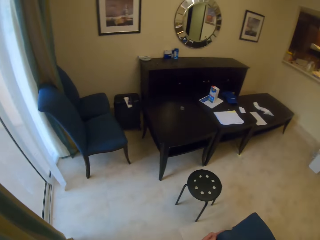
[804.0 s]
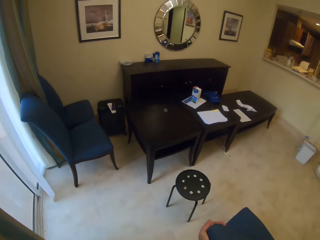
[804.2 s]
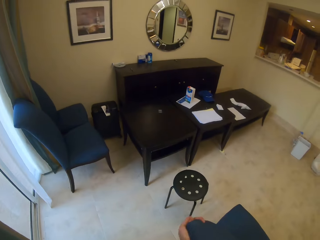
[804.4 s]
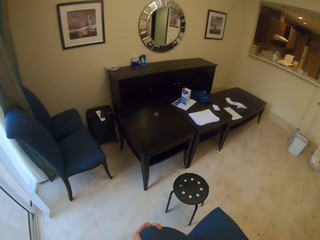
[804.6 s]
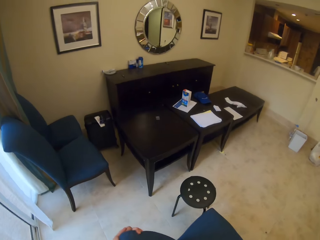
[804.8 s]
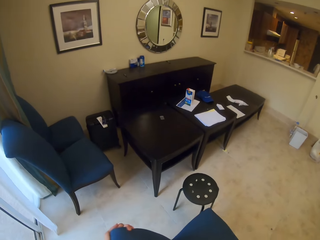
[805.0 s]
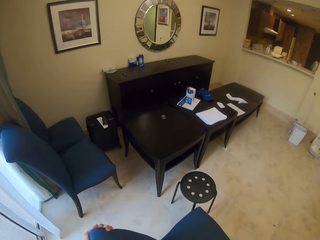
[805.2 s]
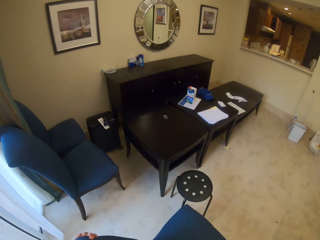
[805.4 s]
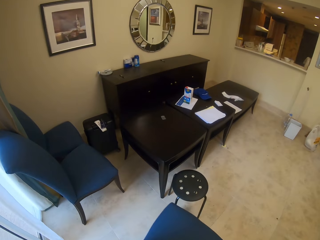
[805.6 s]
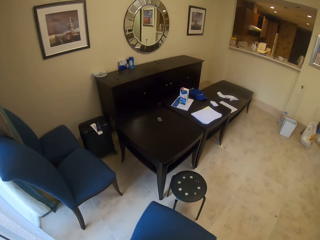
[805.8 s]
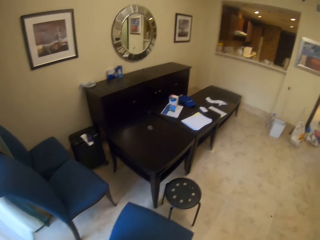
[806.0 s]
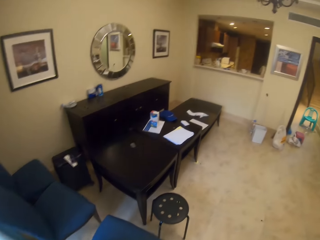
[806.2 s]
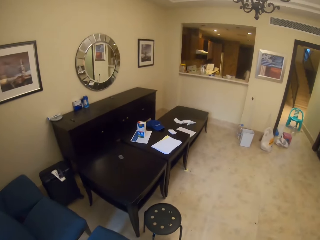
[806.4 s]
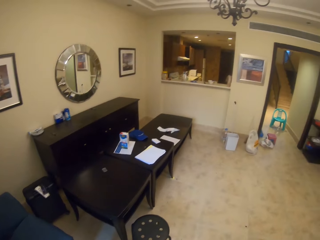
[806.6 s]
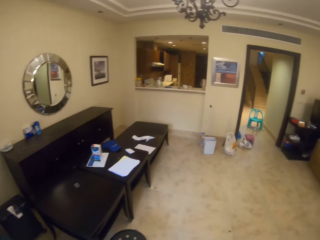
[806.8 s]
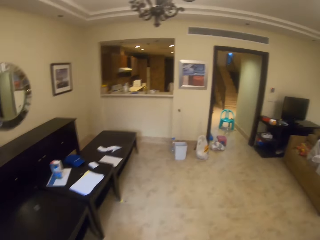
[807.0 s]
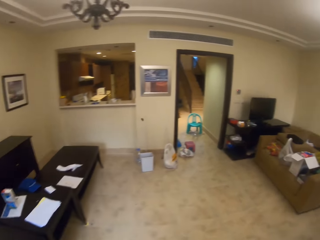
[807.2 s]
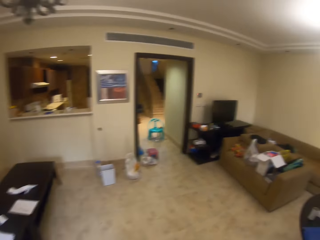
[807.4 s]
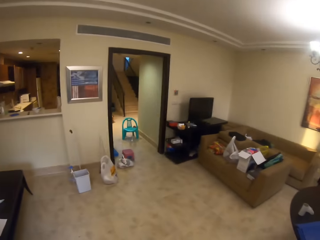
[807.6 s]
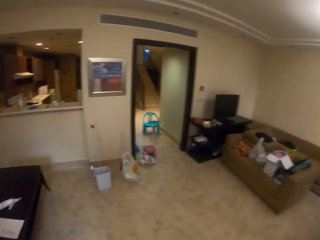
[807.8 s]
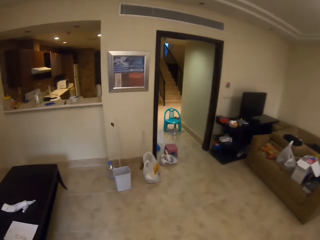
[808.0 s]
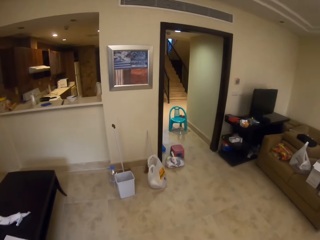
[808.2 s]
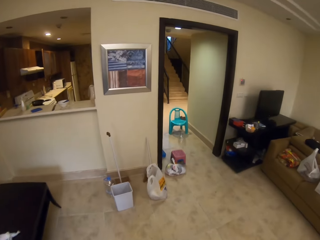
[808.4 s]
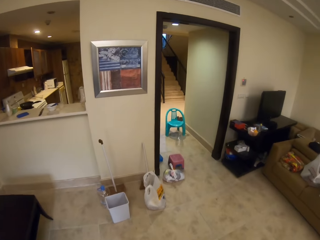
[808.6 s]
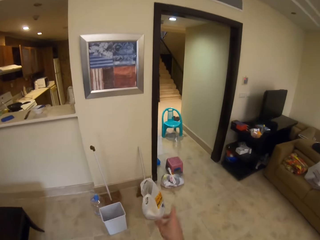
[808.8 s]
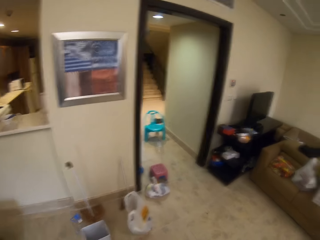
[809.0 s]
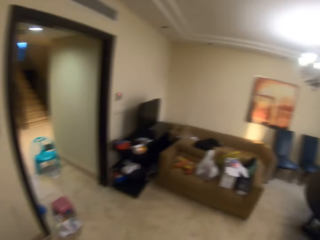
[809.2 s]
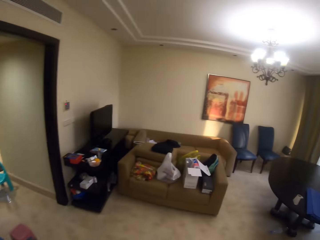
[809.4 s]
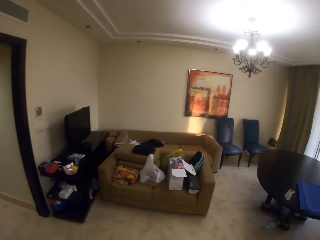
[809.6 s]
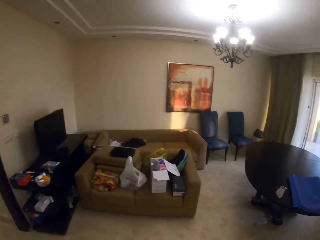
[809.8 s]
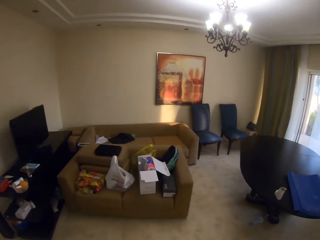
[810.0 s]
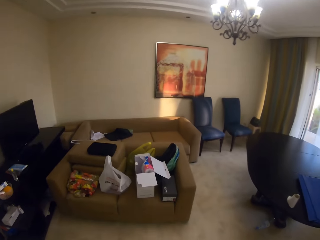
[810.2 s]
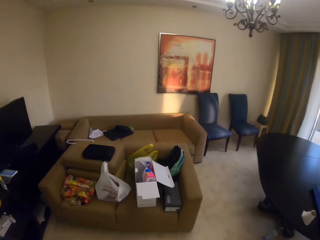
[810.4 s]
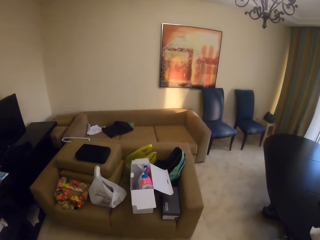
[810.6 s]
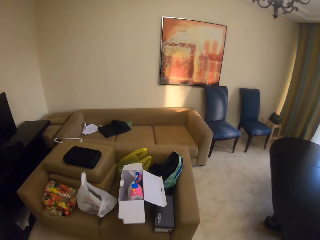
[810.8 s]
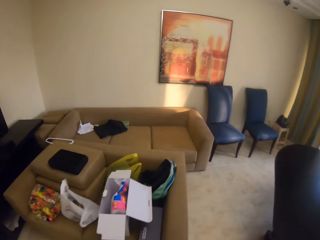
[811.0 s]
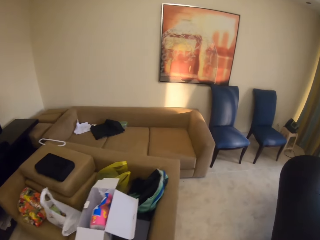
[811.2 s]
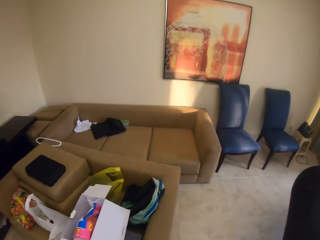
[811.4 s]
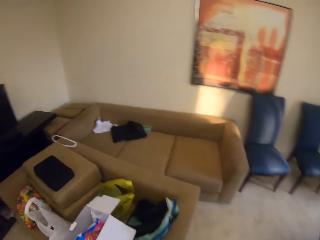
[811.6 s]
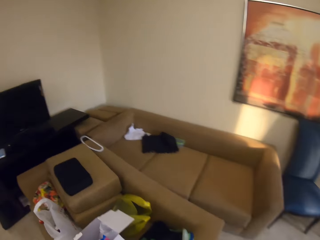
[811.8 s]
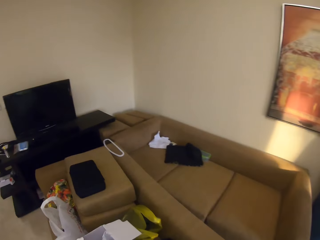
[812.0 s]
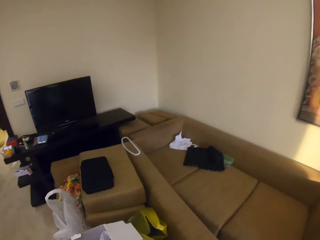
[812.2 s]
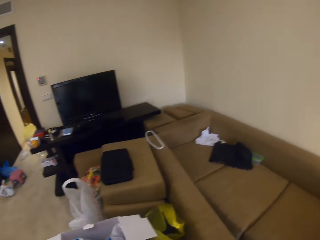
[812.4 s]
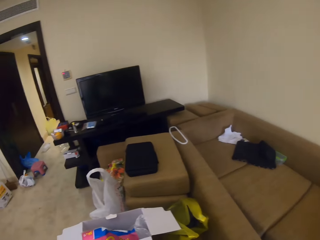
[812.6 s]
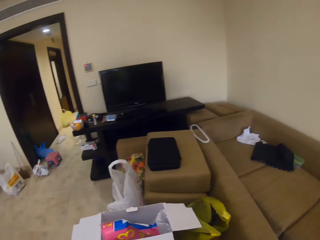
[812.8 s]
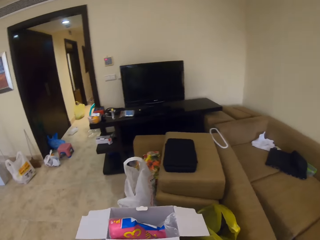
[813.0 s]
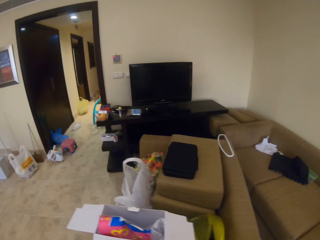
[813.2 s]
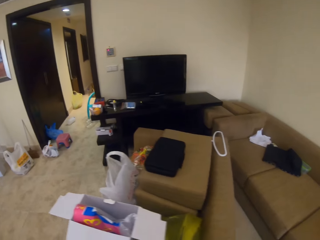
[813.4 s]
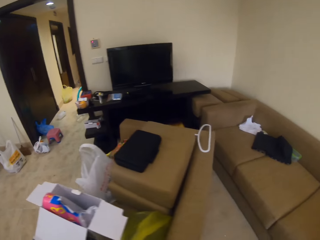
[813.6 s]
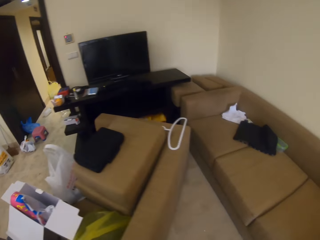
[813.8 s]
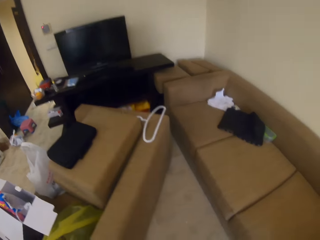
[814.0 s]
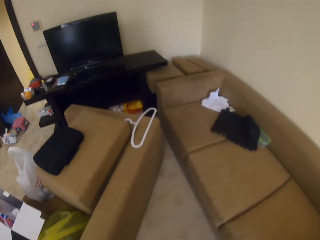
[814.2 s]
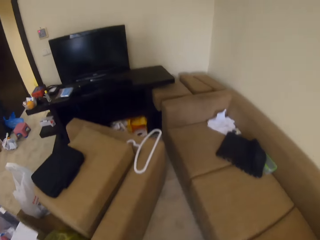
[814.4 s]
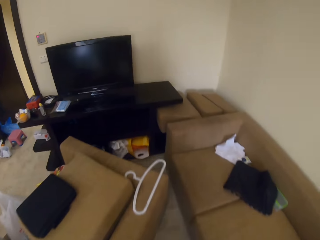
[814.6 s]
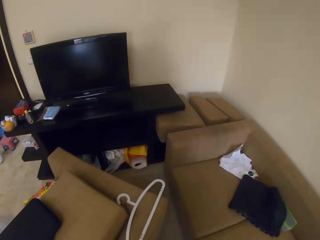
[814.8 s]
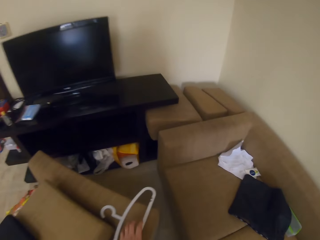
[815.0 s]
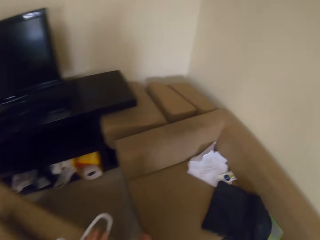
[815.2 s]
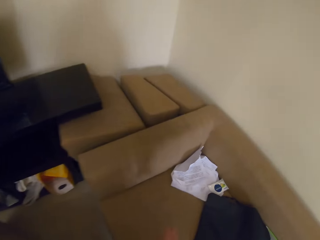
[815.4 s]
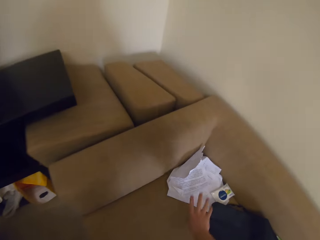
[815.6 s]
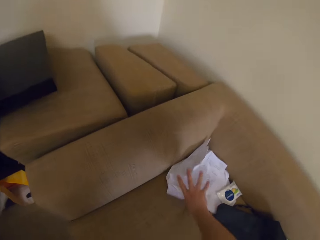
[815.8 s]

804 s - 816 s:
The camera wearer walks forward. They turn right. They walk forward. They push a coach. They walk forward.

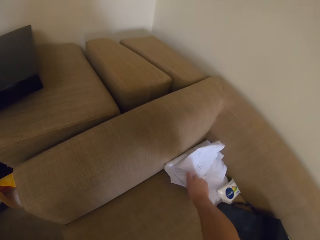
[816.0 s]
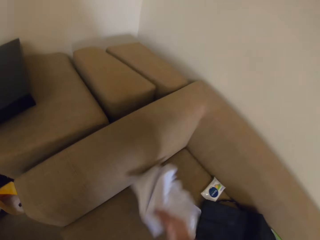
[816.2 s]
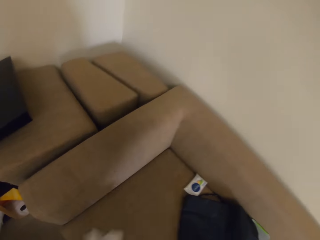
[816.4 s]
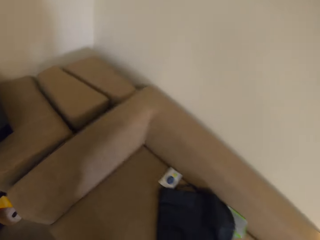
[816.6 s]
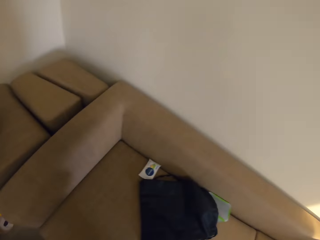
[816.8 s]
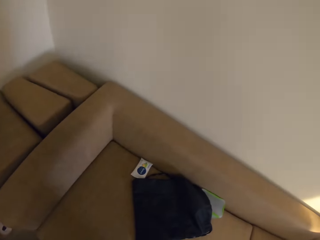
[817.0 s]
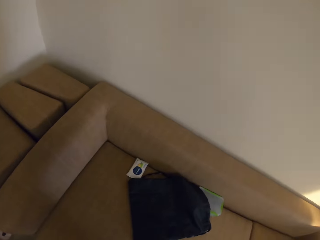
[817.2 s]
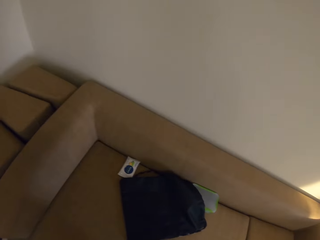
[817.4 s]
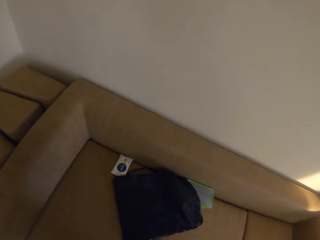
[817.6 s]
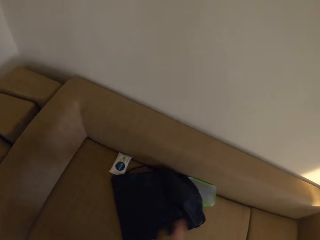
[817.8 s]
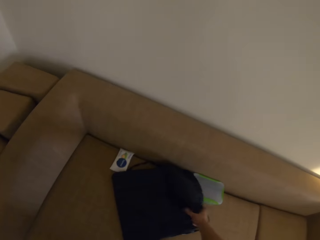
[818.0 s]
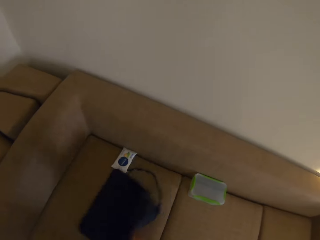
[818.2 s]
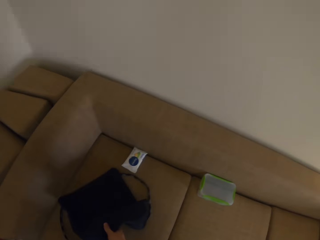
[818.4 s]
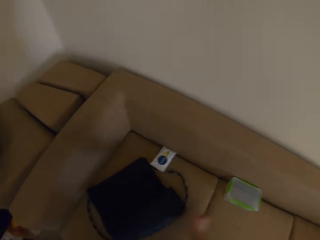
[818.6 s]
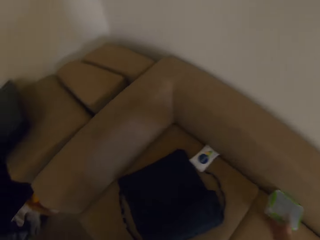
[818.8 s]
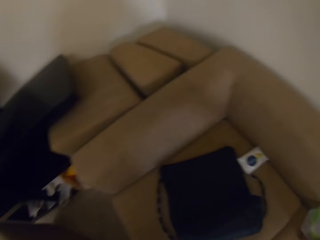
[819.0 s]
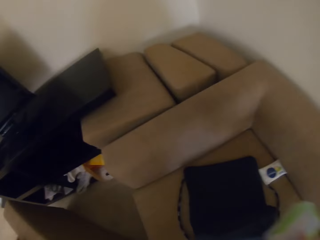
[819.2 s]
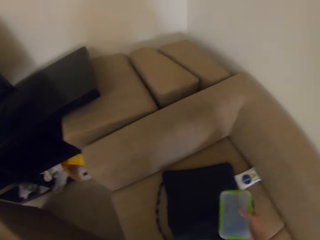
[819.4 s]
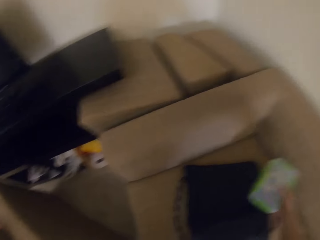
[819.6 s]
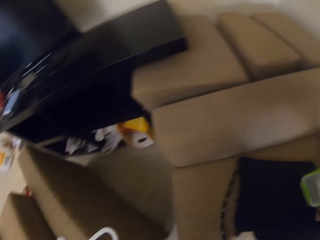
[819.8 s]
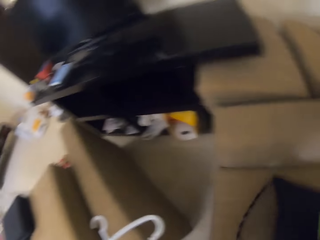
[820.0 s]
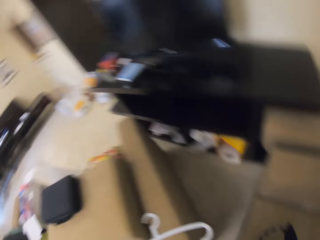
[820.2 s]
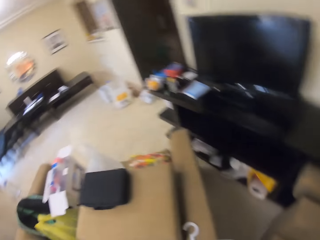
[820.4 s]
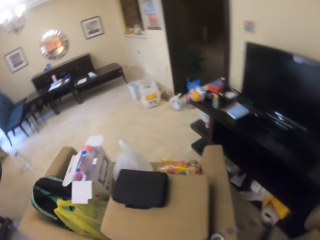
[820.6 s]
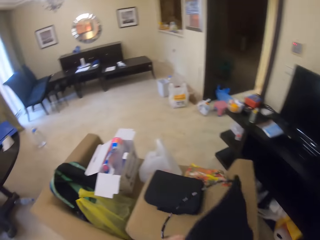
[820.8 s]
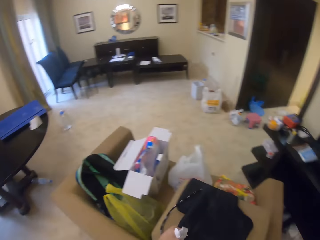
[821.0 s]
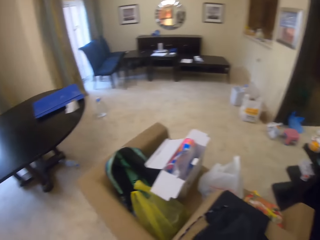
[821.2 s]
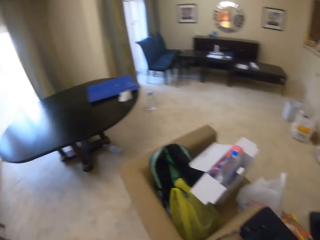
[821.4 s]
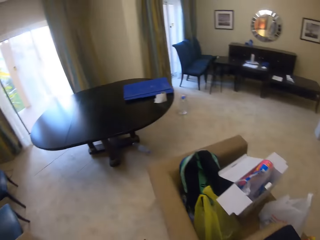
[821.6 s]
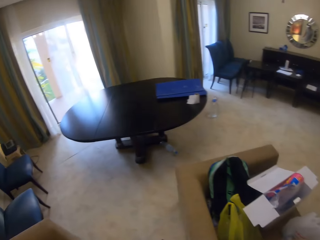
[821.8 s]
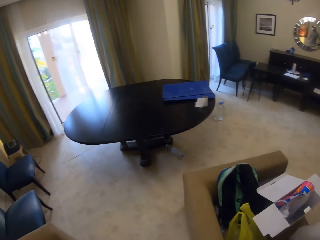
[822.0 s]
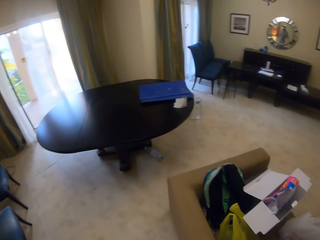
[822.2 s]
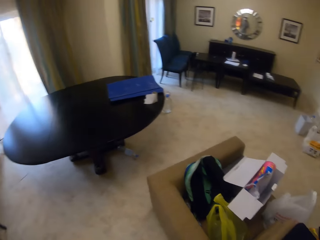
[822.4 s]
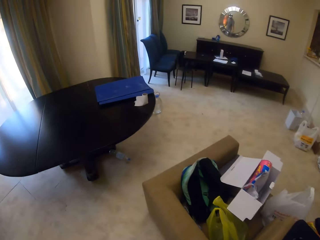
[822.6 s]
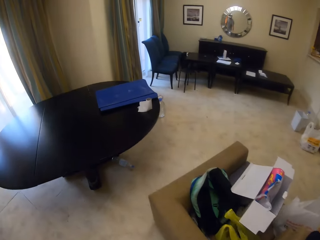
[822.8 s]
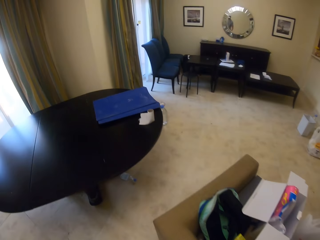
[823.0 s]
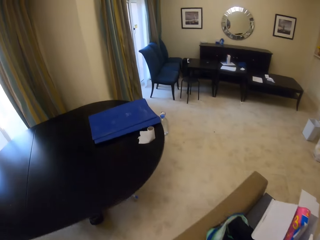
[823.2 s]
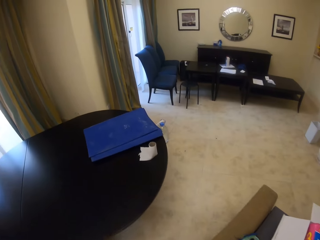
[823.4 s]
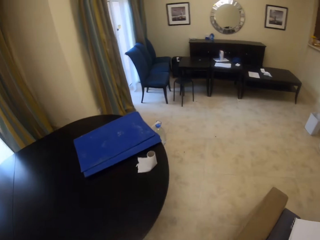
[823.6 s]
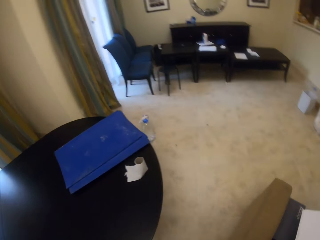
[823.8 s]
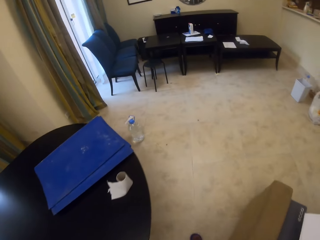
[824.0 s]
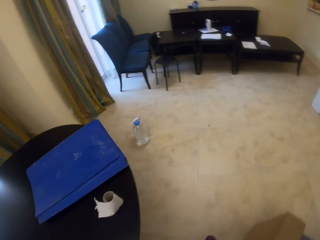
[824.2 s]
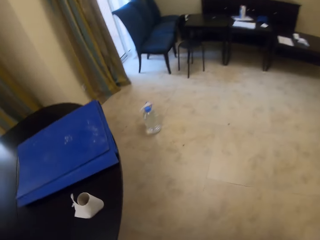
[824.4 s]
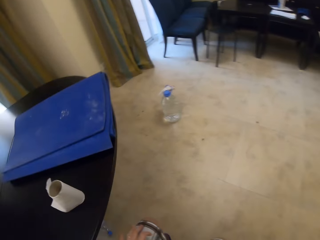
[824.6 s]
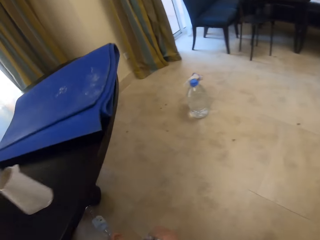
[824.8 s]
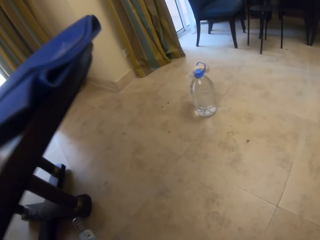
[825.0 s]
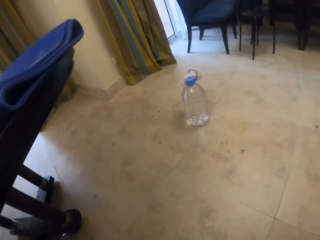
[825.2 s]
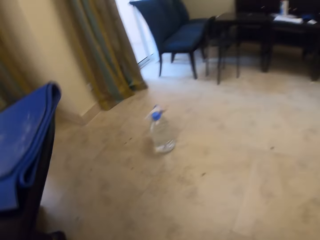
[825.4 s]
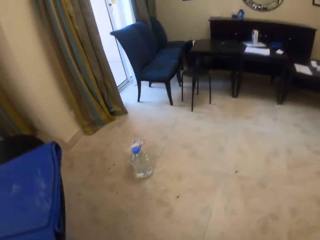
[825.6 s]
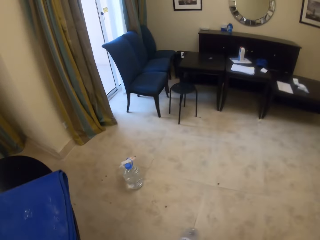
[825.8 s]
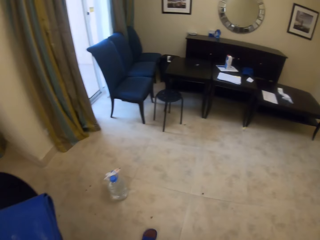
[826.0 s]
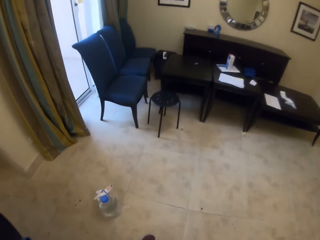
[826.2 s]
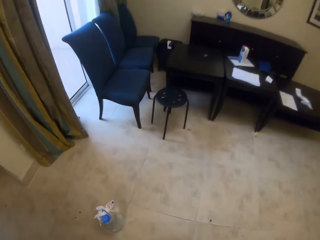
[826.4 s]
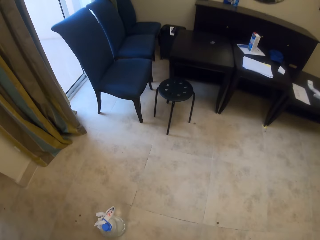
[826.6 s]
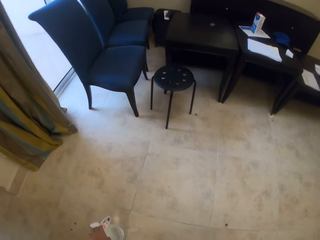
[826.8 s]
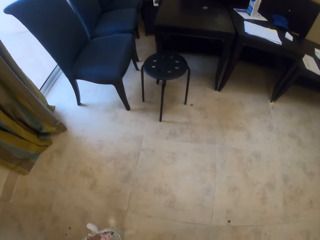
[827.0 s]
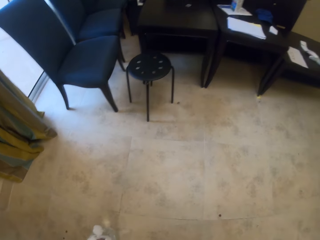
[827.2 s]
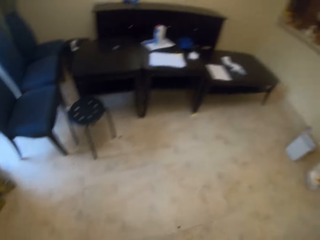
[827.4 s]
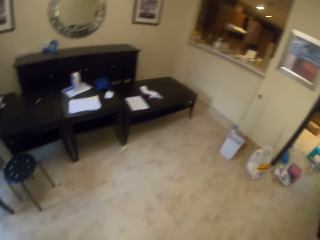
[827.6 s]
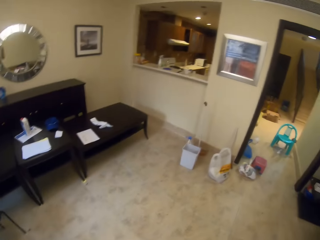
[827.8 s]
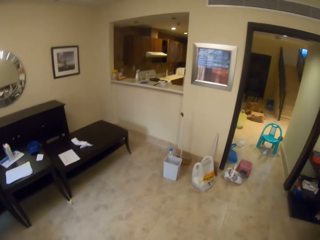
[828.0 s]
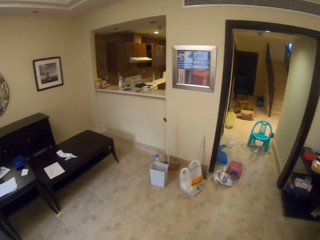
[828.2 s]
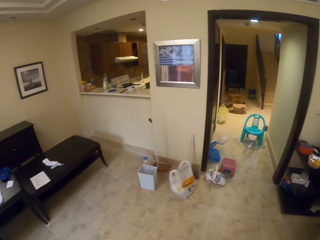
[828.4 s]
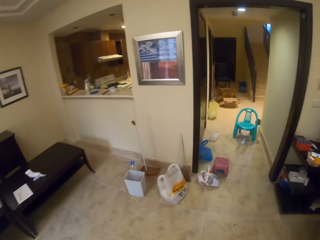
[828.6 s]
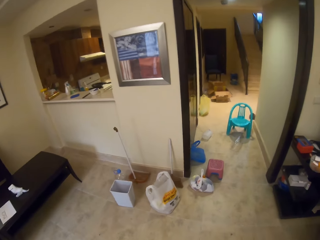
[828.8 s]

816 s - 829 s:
The camera wearer picks up papers. They push a bag aside. They pick up a plastic tin. They pick up the bag. They turn left. They place the bag on another bag. They walk forward. They walk right. They pick up a water bottle off the floor. They walk to the kitchen. They turn right. They walk forward.
